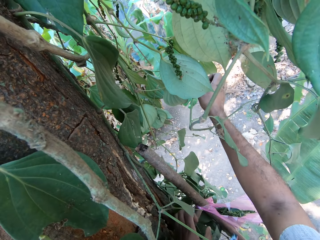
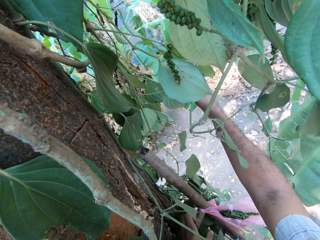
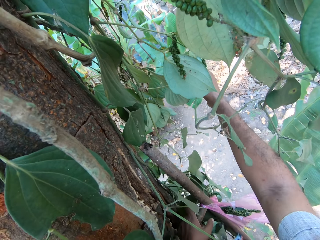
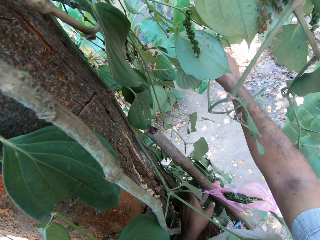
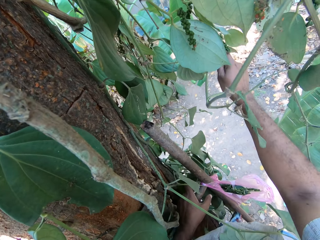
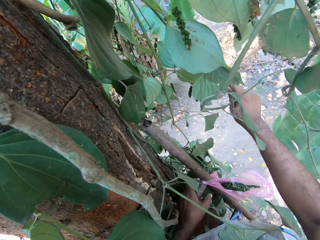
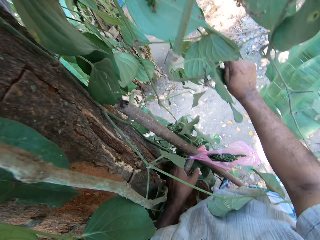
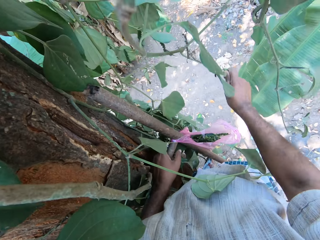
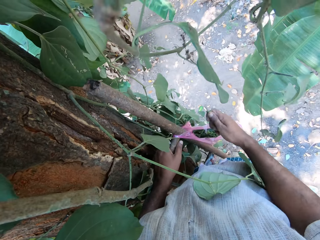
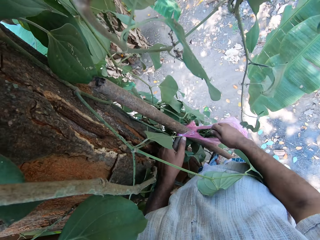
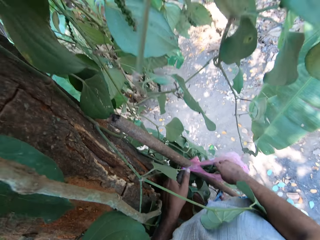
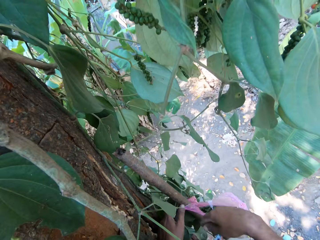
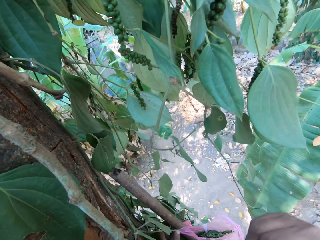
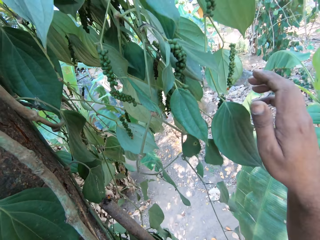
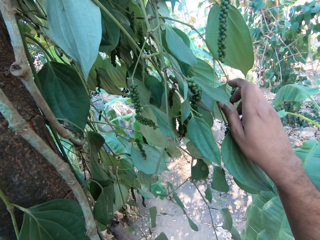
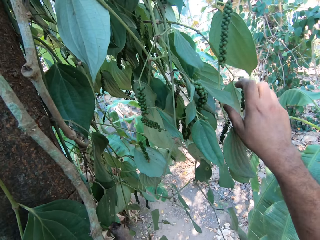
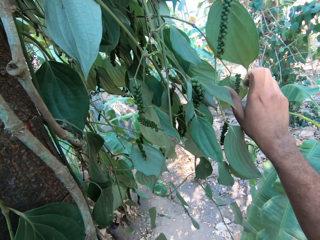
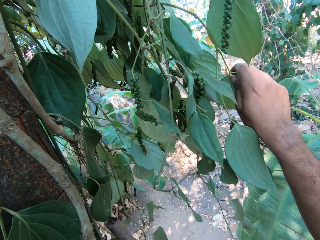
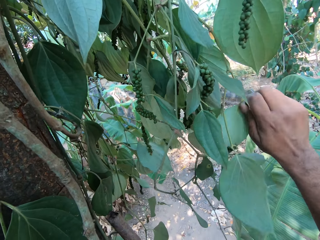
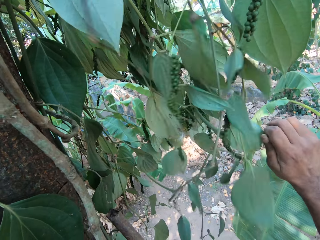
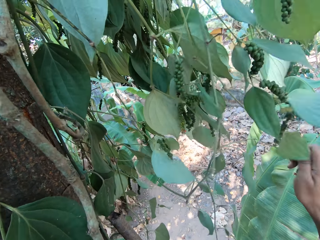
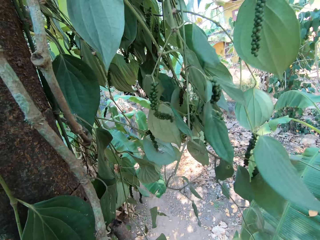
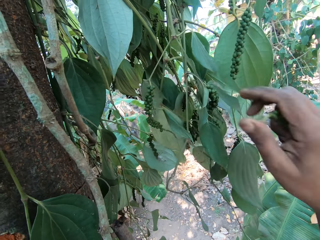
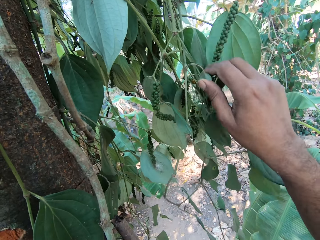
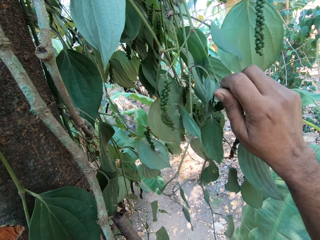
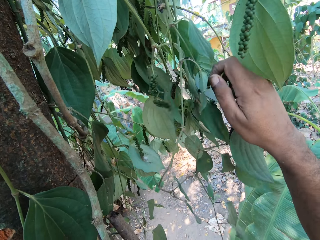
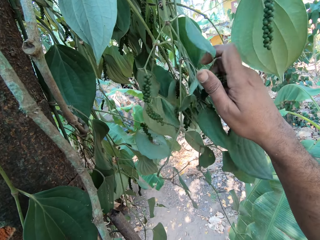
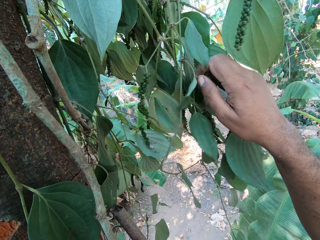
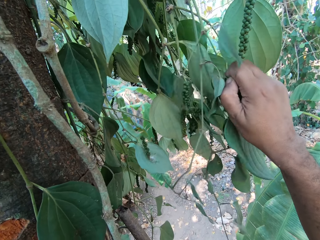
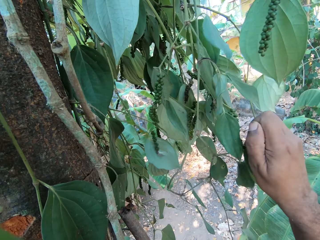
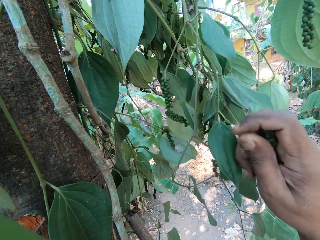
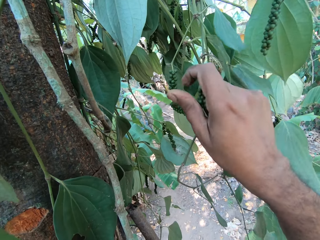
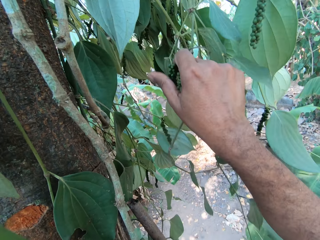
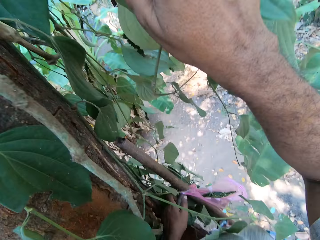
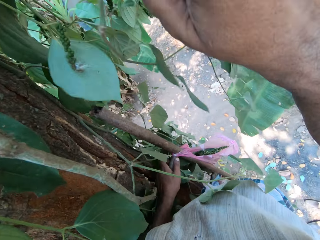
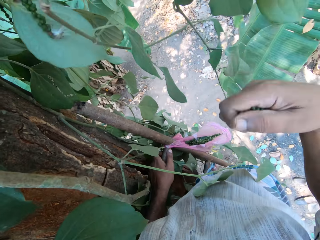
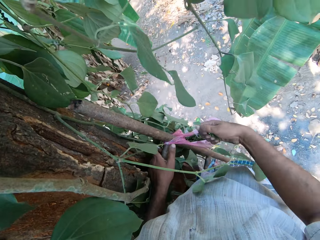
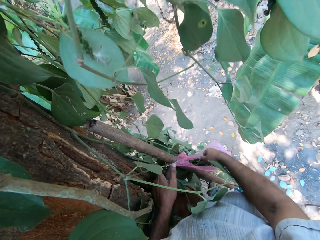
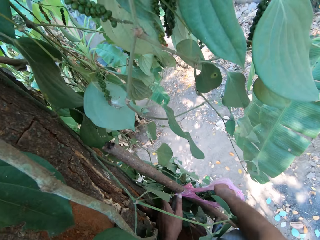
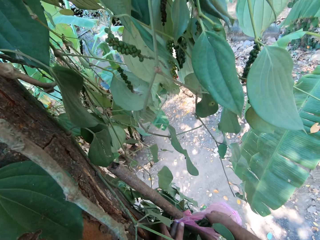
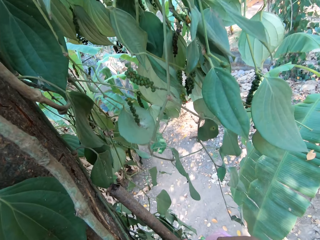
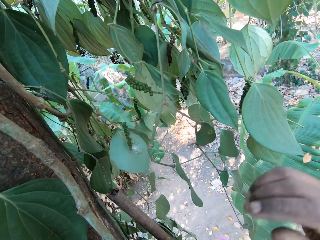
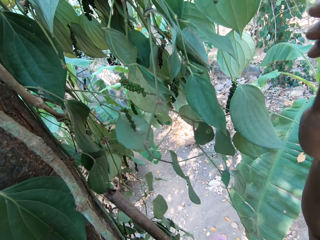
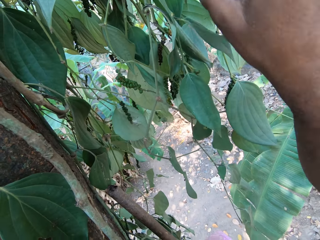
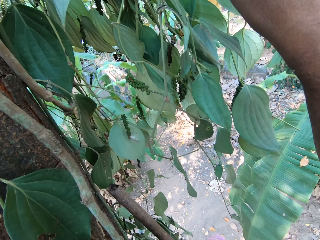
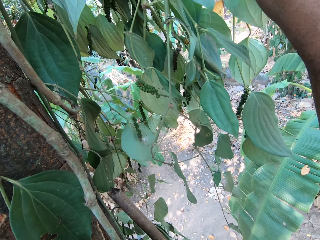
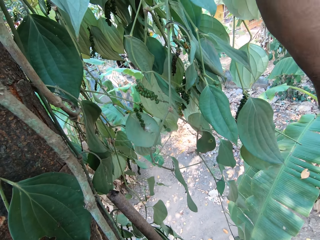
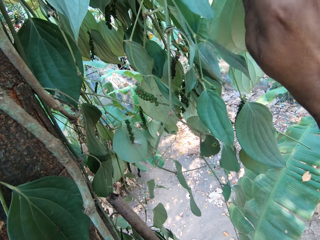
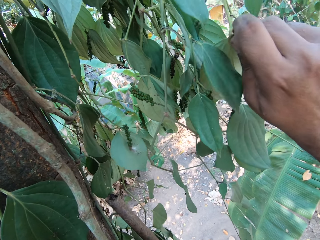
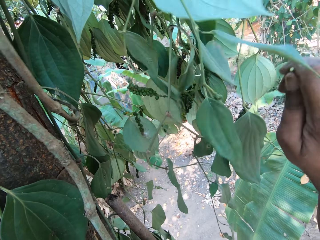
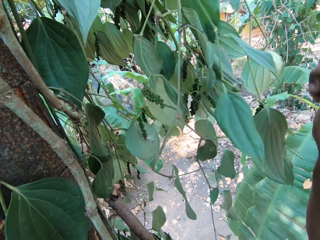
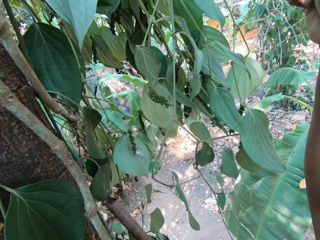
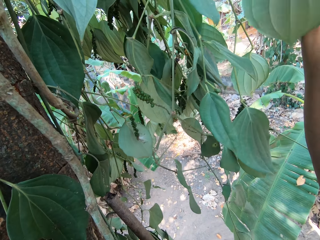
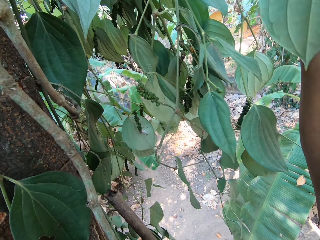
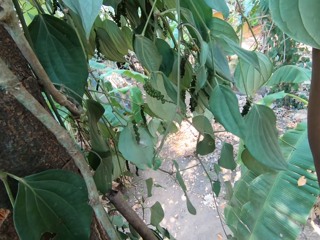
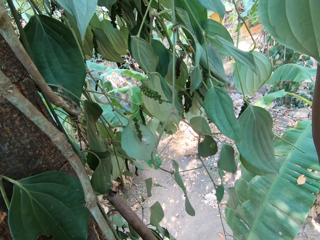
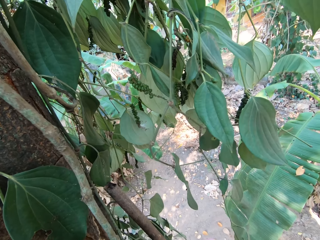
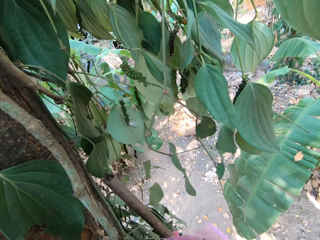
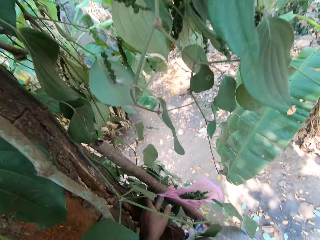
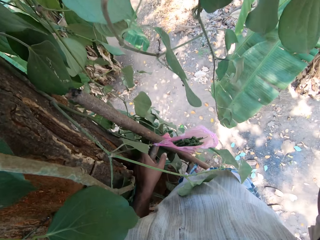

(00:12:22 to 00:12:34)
The camera wearer cuts a guava fruit from the tree with his right hand. He places the guava fruit in his left hand into the plastic bag on the ladder. He cuts a guava fruit from the tree with his right hand. He places the guava fruit in his left hand into the plastic bag on the ladder. He cuts a guava fruit from the tree with his right hand.

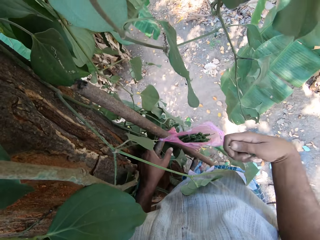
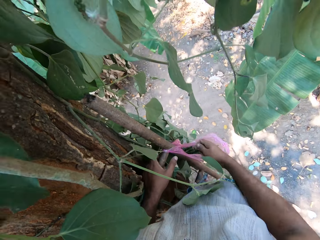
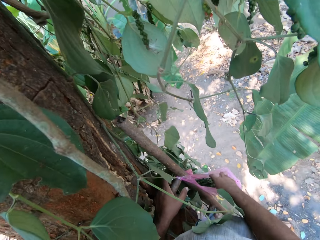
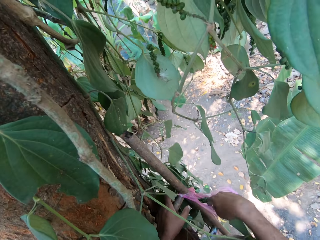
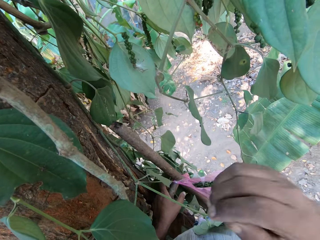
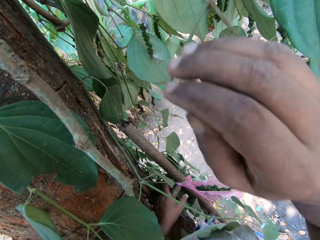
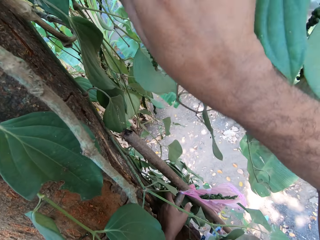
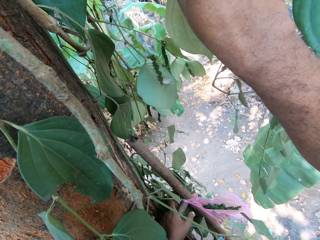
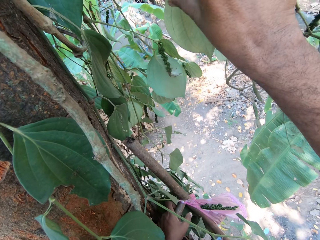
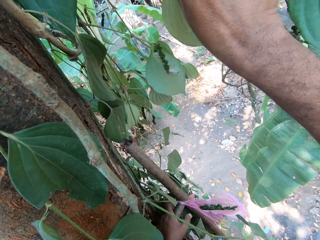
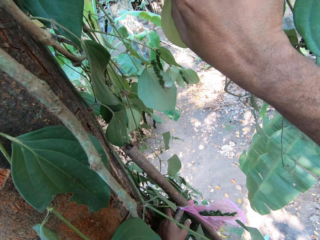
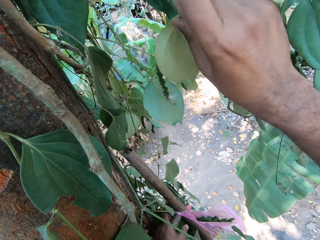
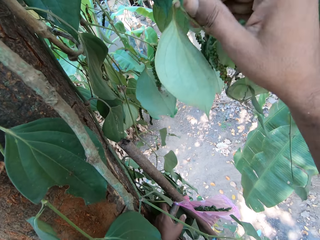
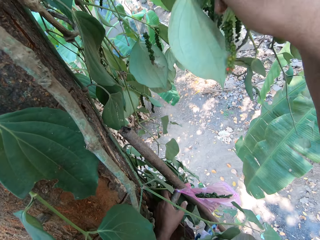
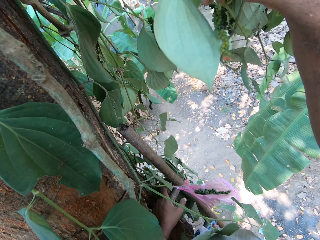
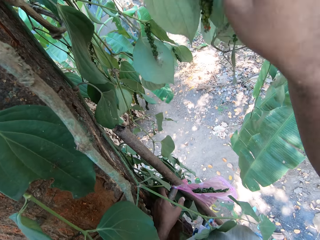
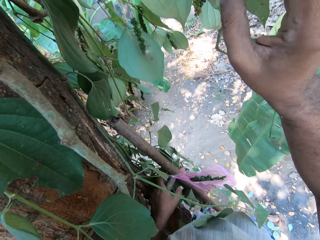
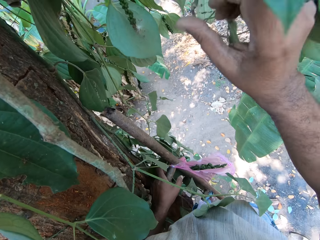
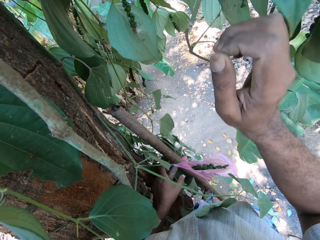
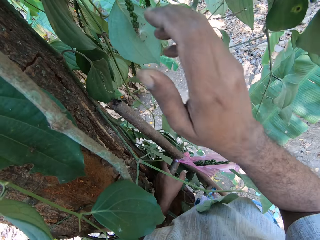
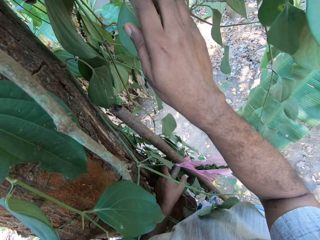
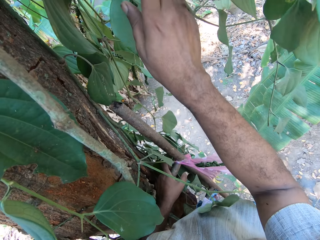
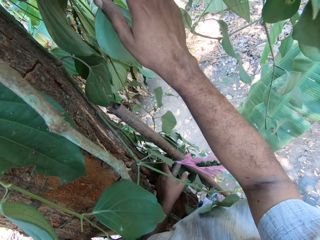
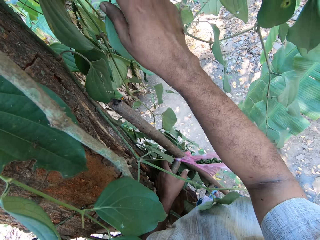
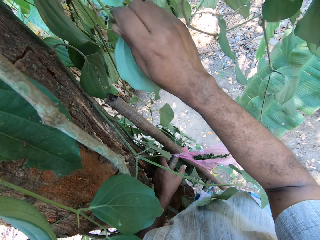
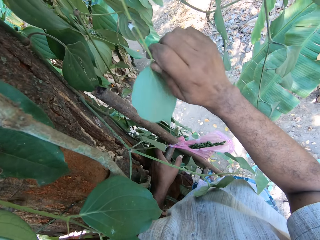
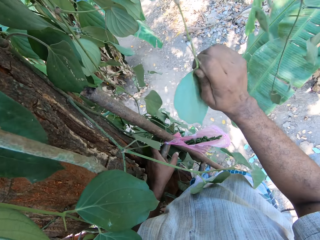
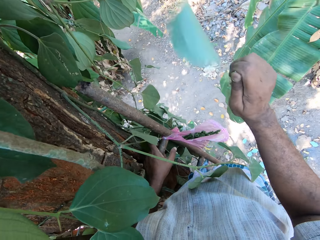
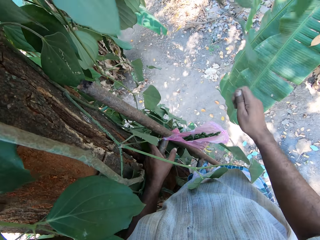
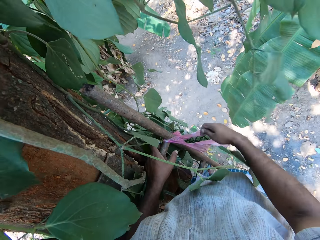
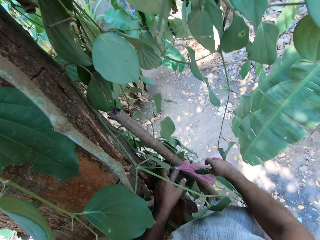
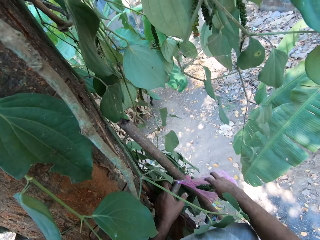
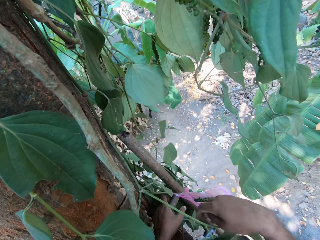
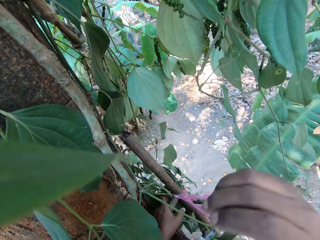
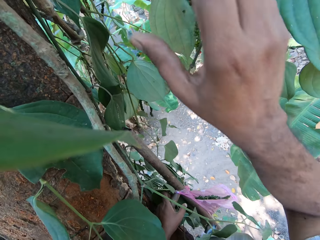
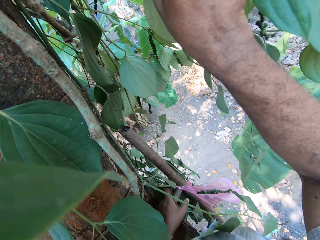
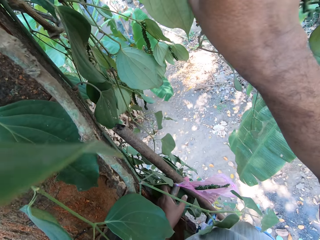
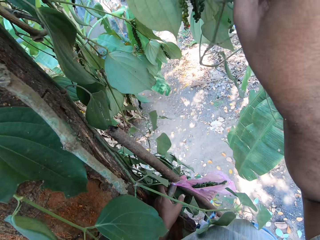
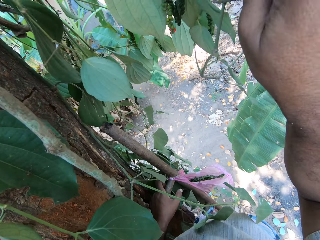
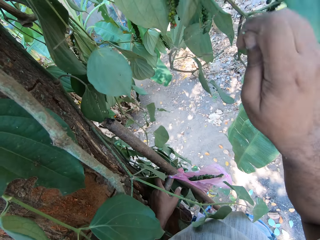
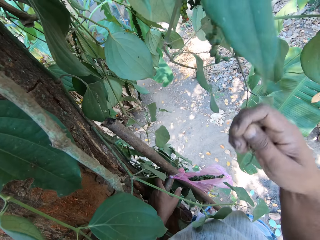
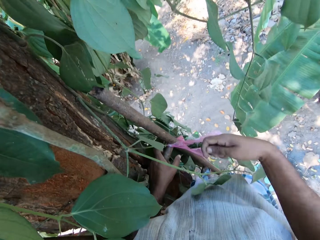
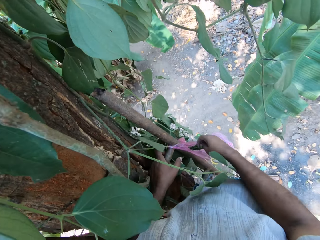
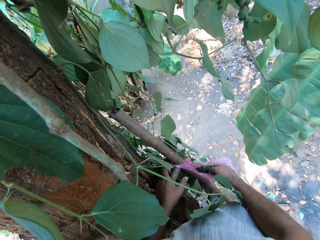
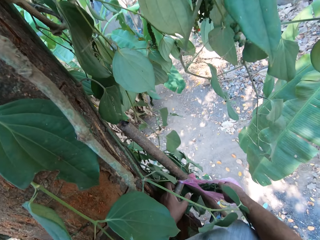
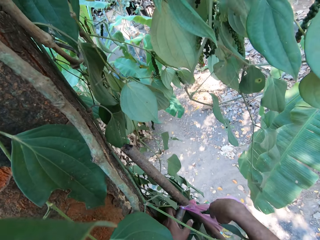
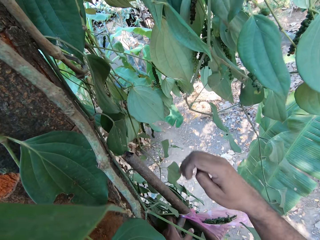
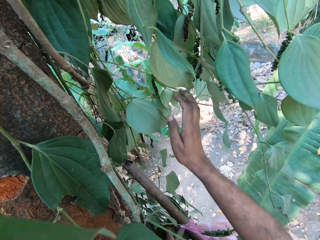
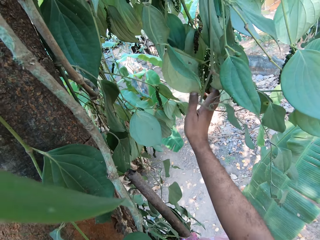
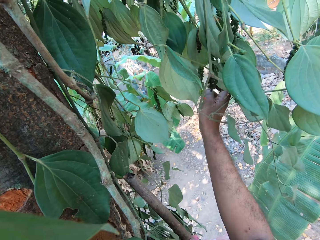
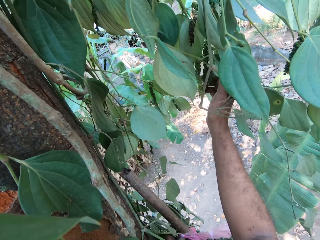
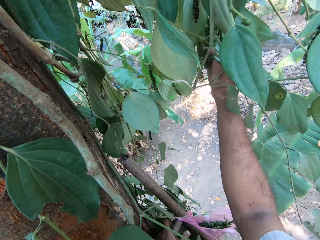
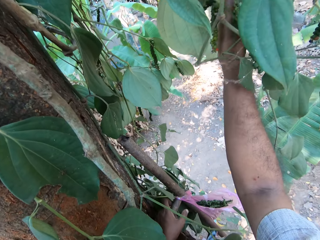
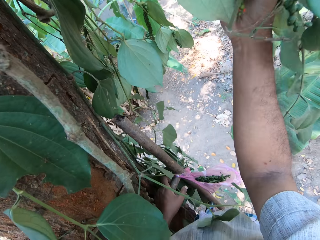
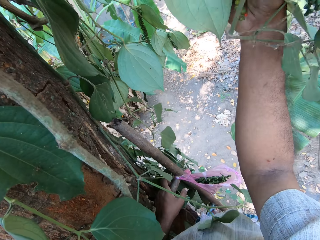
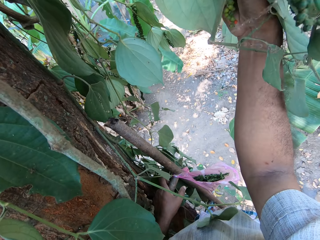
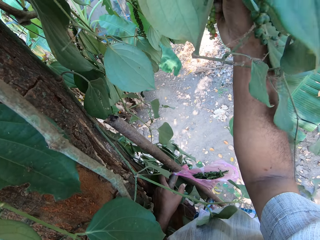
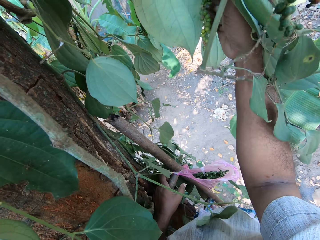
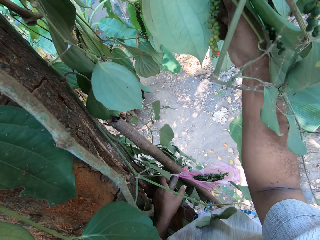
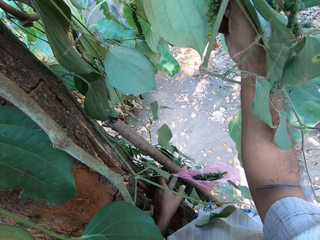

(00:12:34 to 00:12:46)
The camera wearer places the guava fruit in his left hand into the plastic bag on the ladder. He cuts a guava fruit from the tree with his right hand. He places the guava fruit in his left hand into the plastic bag on the ladder. He cuts a guava fruit from the tree with his right hand. He places the guava fruit in his left hand into the plastic bag on the ladder.
